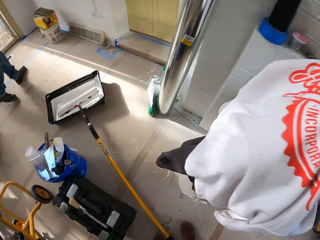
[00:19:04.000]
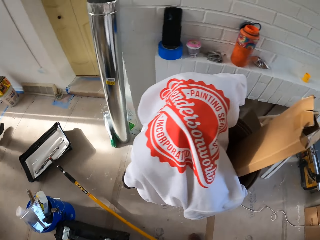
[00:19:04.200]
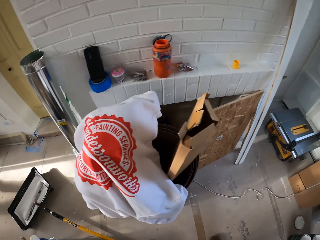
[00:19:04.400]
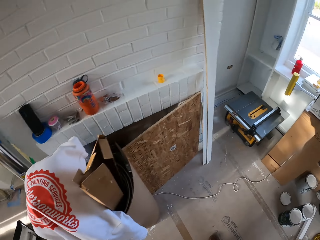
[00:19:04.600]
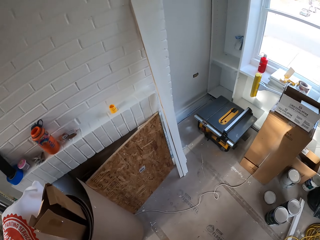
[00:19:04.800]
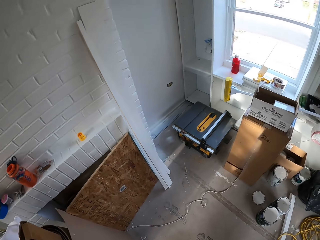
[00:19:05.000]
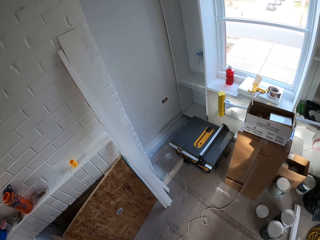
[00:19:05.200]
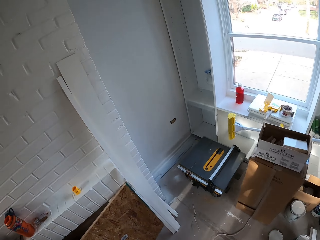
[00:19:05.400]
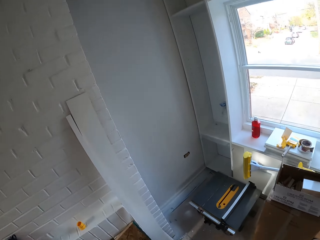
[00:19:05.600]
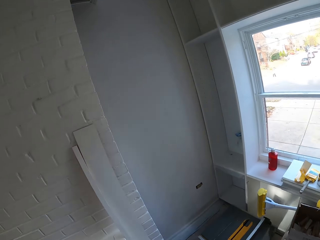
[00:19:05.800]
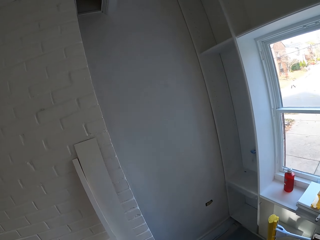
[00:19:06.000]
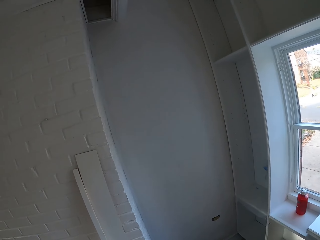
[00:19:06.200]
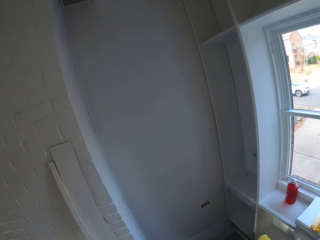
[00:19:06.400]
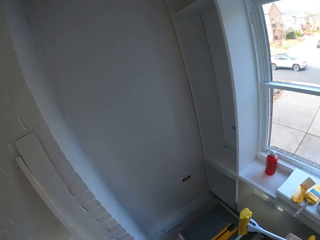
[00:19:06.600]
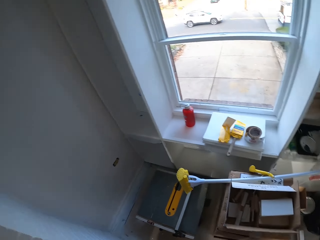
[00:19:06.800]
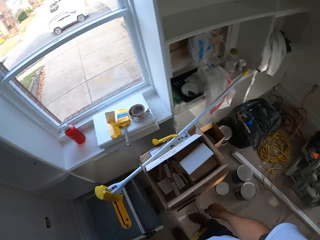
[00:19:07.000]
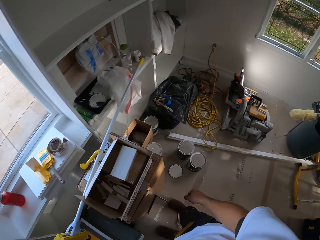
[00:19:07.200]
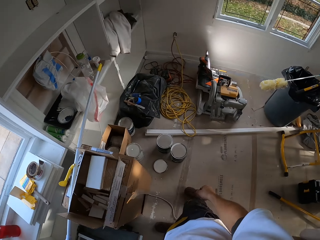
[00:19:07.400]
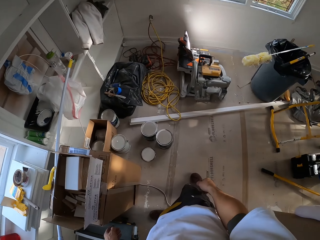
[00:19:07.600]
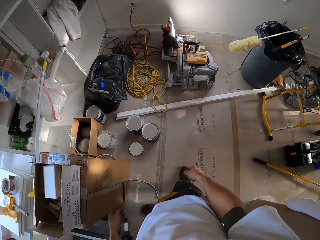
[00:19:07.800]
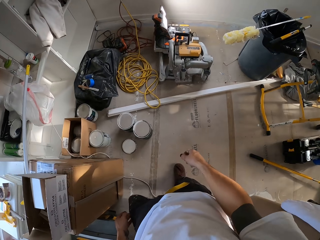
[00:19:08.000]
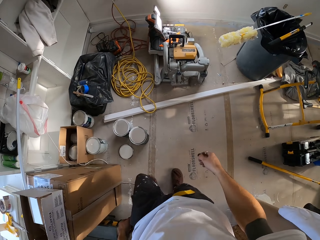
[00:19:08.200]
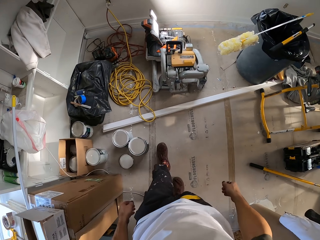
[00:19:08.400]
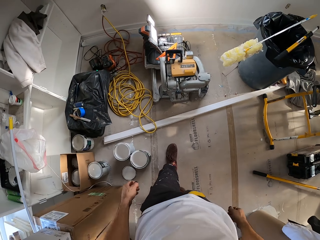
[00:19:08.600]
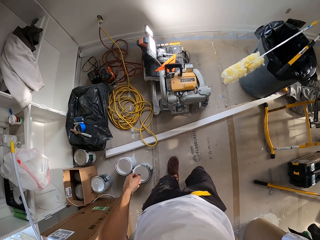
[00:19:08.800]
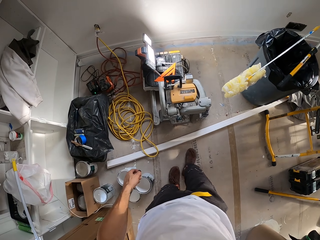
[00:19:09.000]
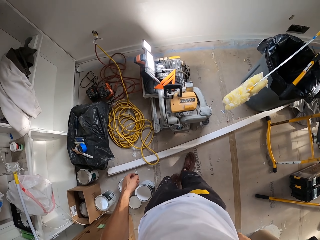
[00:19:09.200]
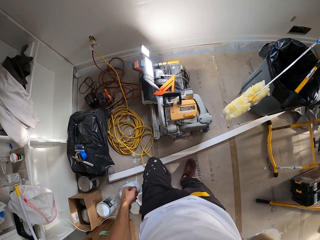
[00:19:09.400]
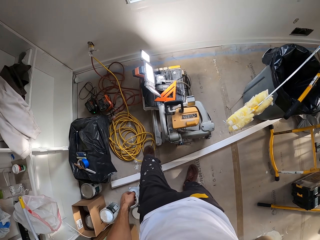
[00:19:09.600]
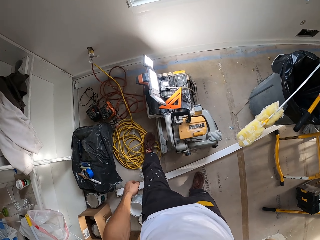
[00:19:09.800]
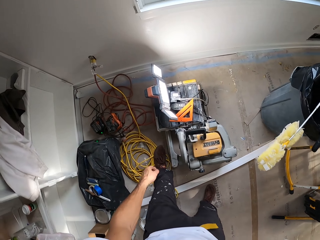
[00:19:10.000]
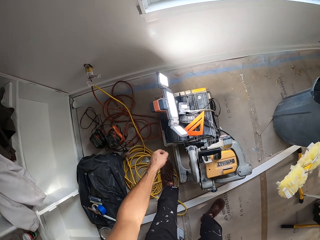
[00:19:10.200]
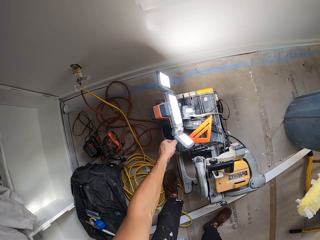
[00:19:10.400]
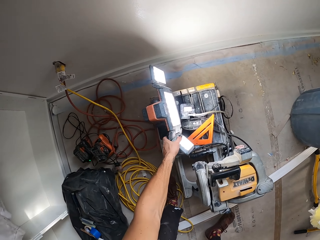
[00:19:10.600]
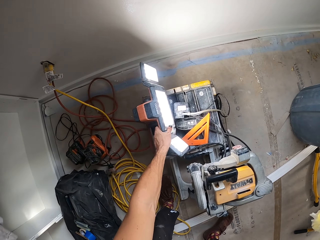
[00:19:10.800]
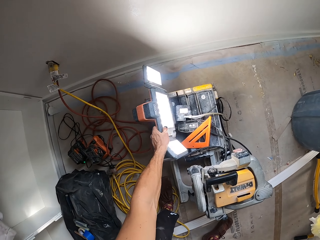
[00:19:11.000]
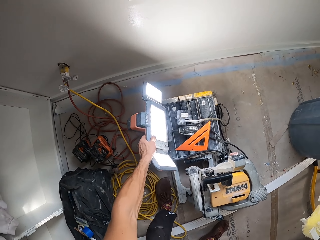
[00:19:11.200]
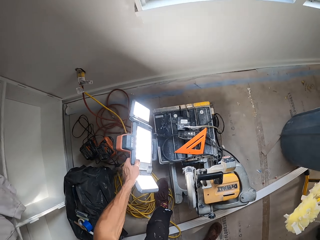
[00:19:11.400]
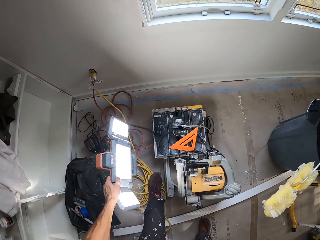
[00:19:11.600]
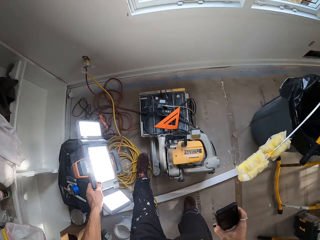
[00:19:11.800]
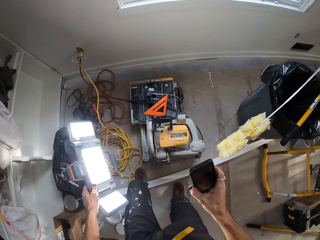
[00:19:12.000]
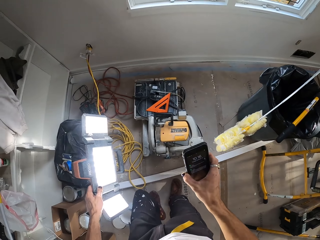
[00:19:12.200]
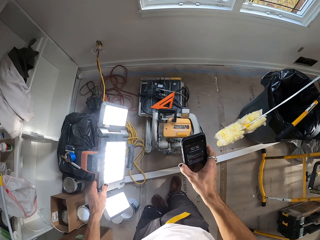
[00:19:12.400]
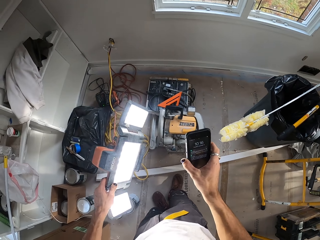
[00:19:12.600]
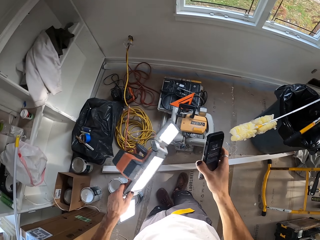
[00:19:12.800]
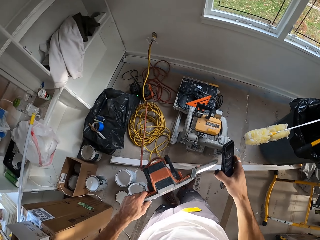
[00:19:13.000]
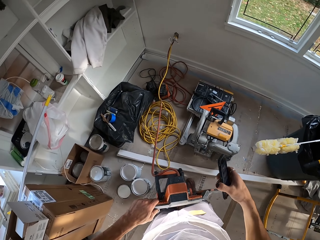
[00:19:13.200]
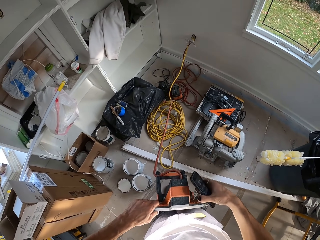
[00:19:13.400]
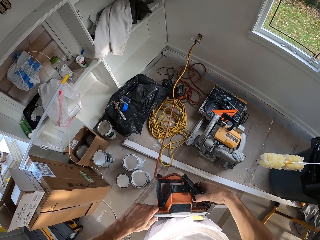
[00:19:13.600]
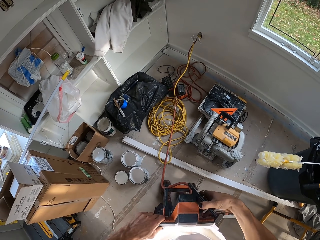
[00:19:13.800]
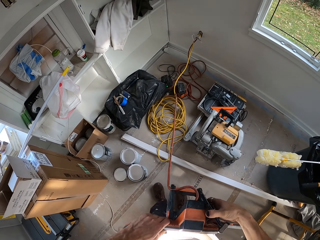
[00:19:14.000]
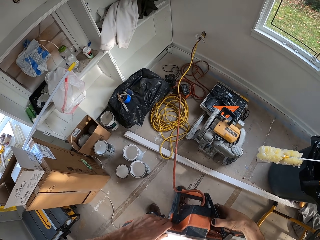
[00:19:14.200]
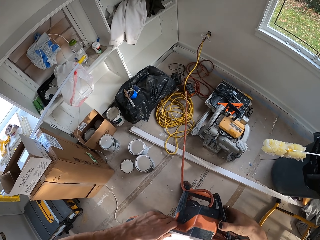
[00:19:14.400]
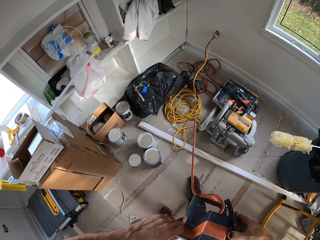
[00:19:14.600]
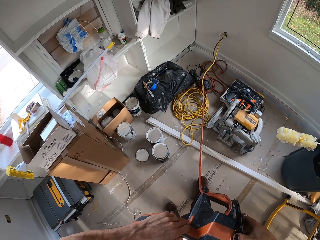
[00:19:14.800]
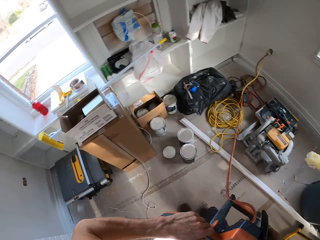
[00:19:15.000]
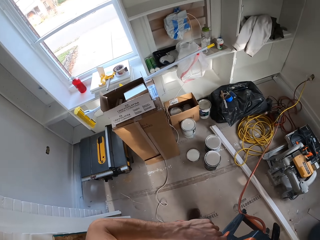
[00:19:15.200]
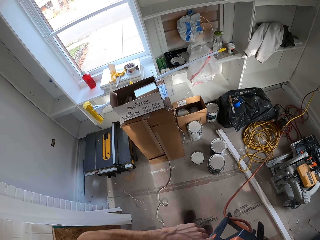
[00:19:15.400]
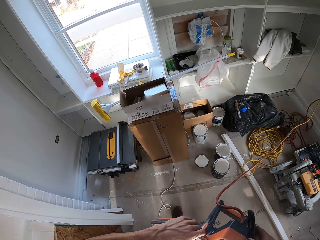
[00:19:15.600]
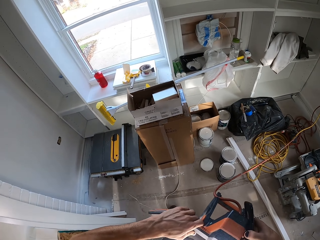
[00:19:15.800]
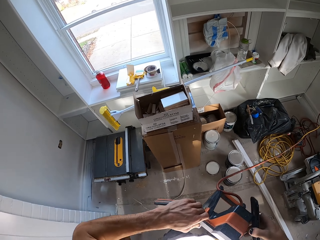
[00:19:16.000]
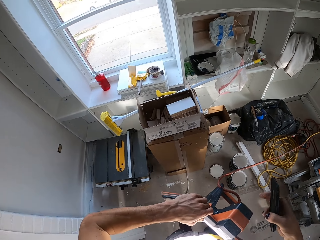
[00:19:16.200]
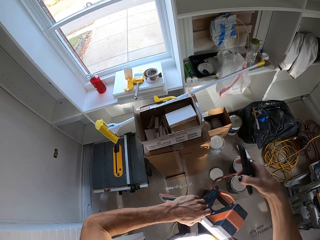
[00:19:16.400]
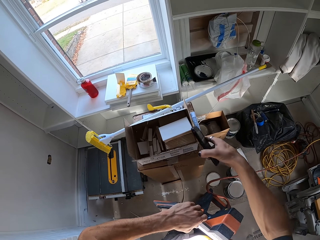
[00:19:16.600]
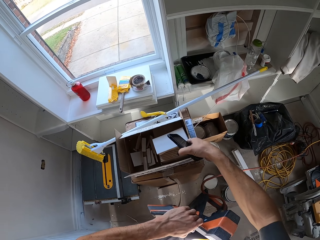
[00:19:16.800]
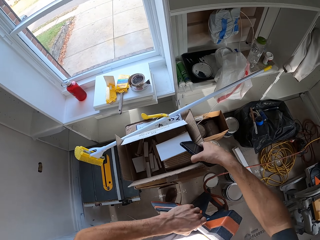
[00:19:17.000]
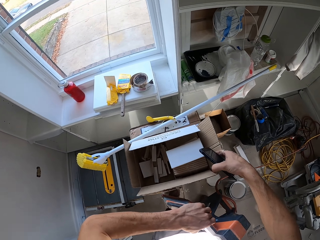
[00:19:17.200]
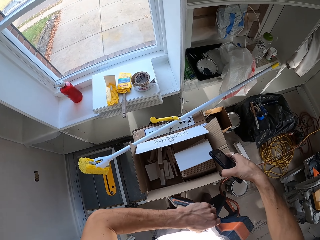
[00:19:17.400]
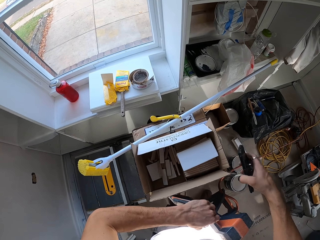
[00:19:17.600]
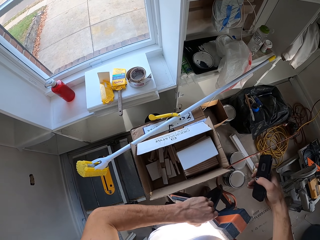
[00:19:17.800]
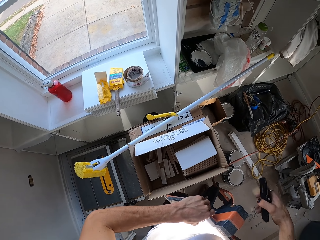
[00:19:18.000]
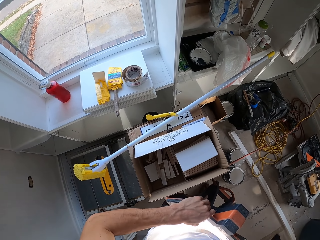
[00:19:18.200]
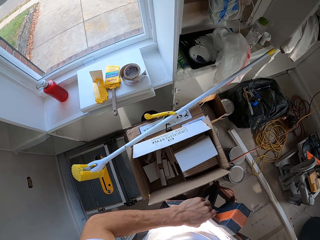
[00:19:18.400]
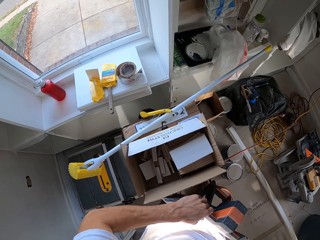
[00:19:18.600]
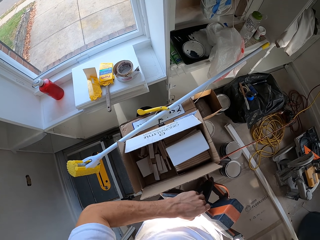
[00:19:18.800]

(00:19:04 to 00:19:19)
The camera wearer puts the paint brush down. They walk around. They take a light or machine and a phone. They pull the machine.

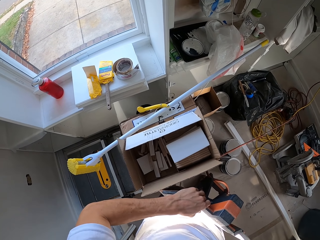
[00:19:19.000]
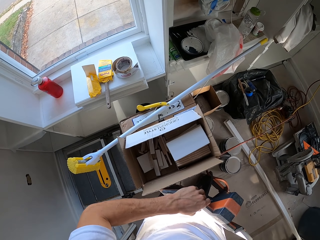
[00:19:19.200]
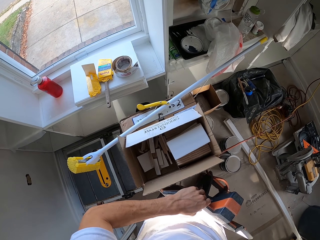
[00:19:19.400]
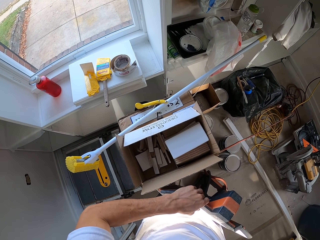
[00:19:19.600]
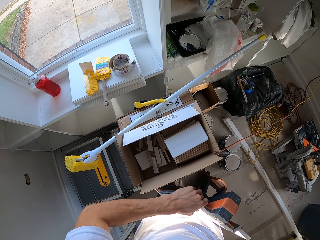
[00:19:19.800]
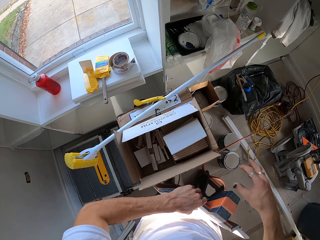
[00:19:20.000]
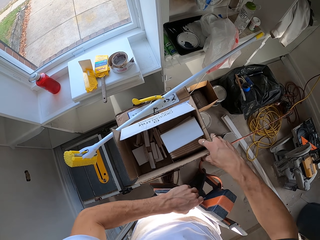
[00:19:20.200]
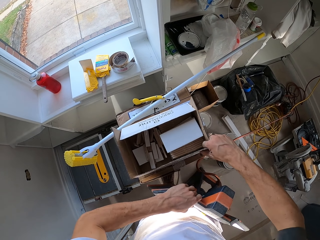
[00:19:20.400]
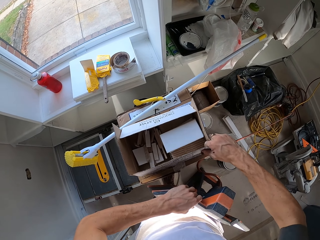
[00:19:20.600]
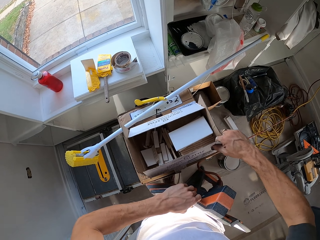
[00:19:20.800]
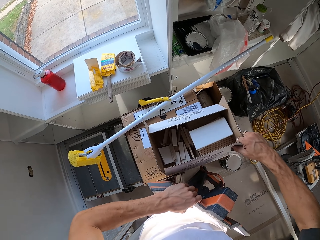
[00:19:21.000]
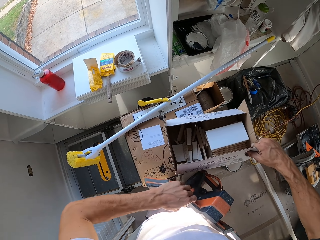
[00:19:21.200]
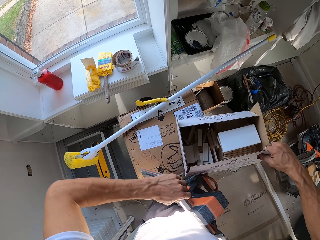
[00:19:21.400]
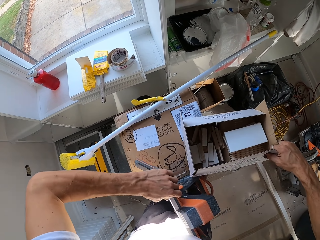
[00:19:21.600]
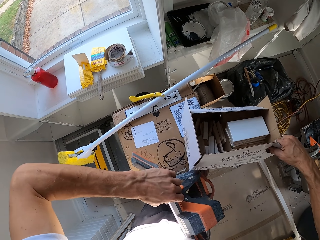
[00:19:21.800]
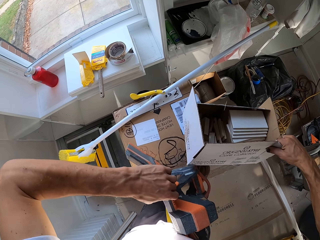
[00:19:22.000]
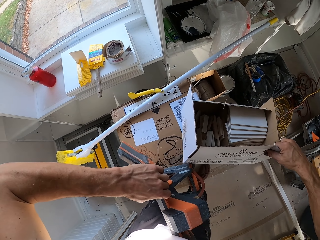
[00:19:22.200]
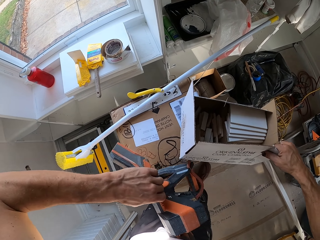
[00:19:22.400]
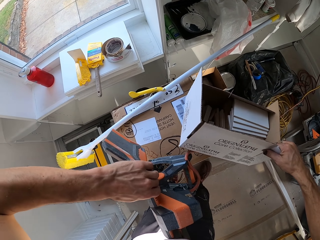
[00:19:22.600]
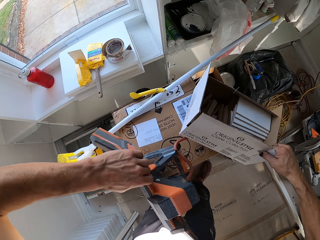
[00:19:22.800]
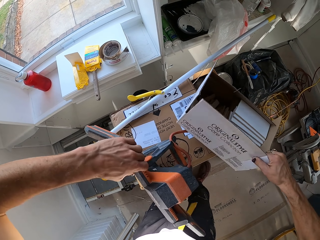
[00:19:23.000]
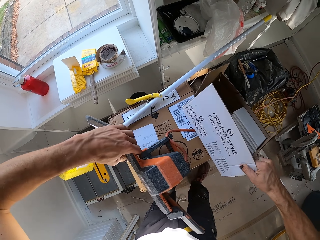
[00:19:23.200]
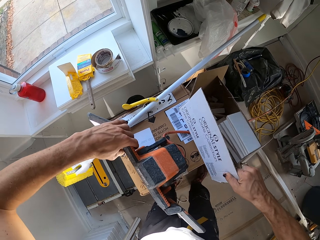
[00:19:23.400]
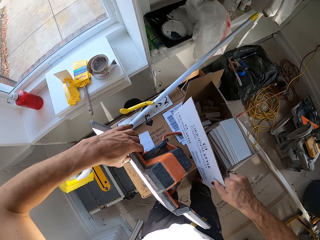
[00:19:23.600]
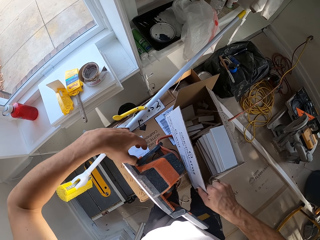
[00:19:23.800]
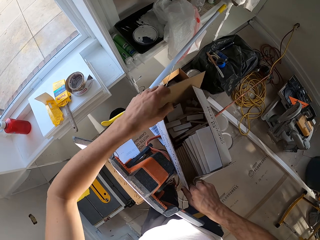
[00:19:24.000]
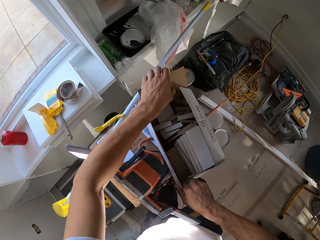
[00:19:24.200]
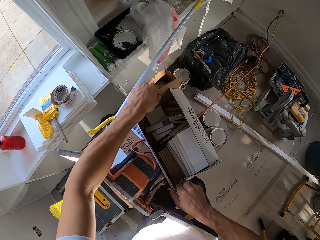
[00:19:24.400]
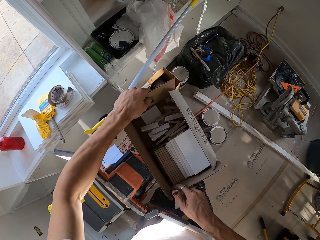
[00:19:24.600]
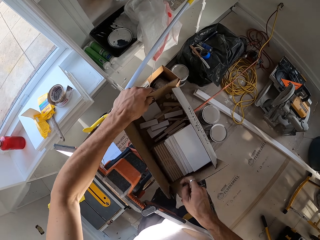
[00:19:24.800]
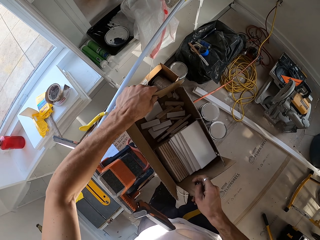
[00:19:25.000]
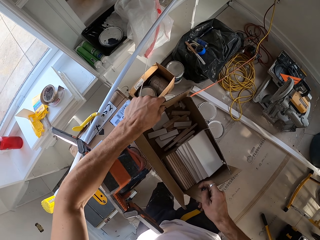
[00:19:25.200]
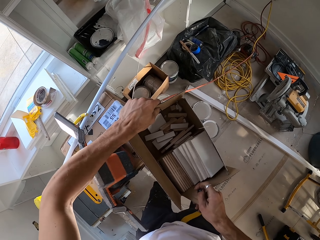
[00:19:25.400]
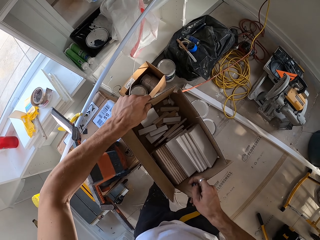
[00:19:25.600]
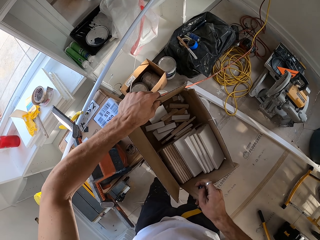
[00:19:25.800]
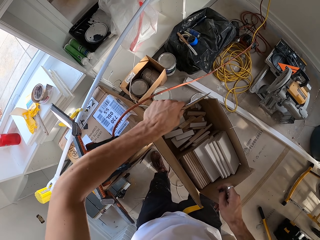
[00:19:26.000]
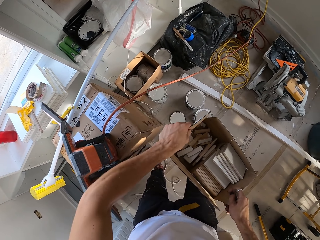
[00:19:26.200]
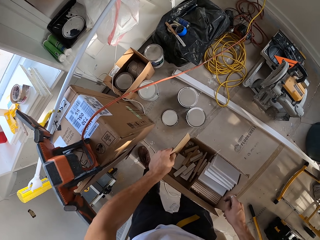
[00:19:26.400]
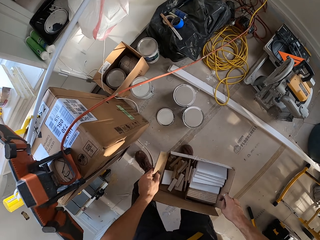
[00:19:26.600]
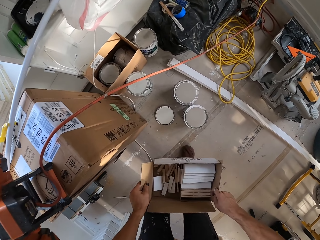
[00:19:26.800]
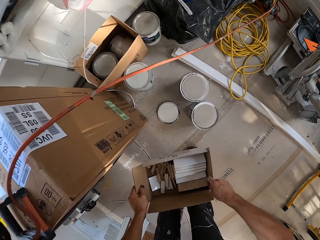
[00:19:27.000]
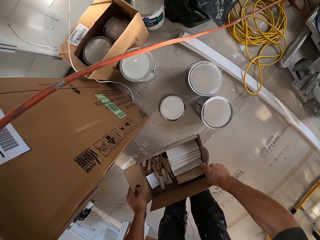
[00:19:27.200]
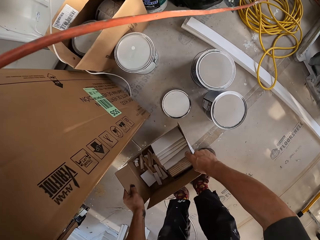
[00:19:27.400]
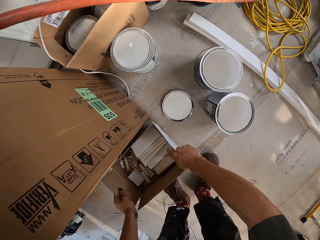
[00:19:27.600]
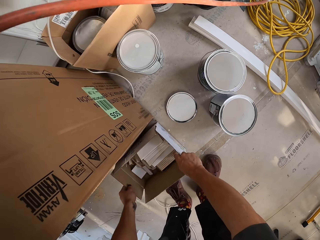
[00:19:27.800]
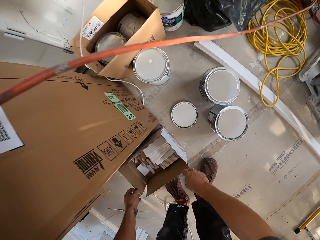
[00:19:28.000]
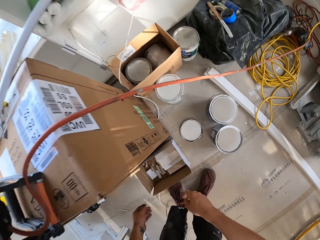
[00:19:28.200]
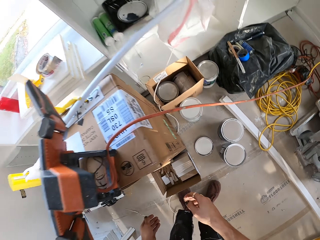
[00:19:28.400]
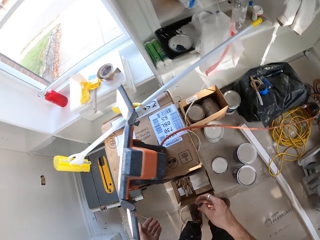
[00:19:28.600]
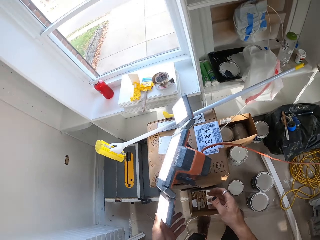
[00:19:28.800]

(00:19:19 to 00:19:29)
The camera wearer removes a box from a stack of boxes and puts the light on top. They put the carton down.
